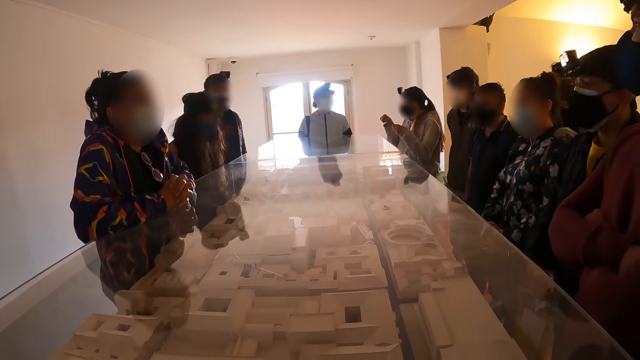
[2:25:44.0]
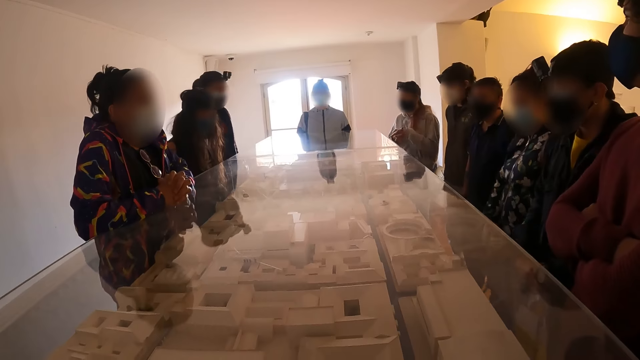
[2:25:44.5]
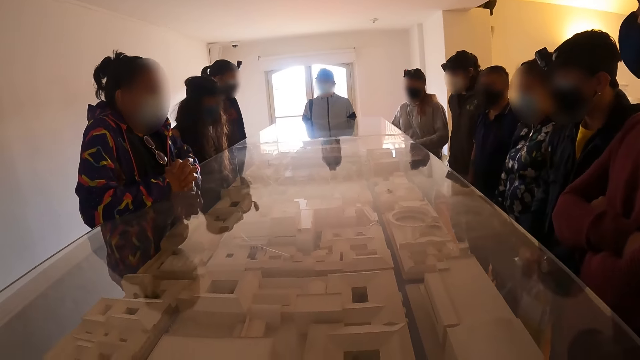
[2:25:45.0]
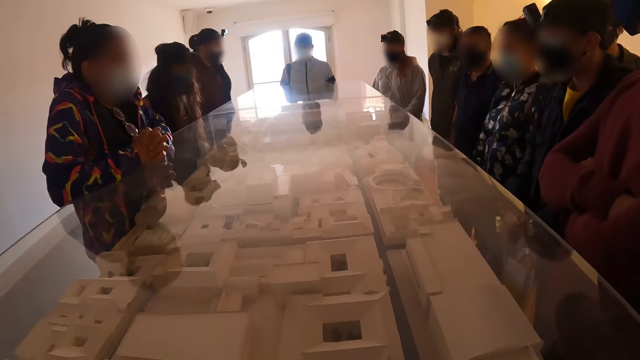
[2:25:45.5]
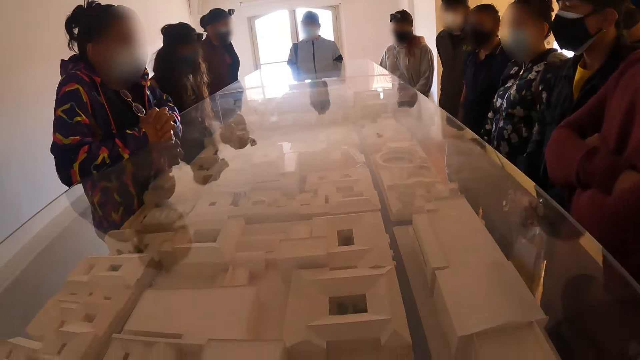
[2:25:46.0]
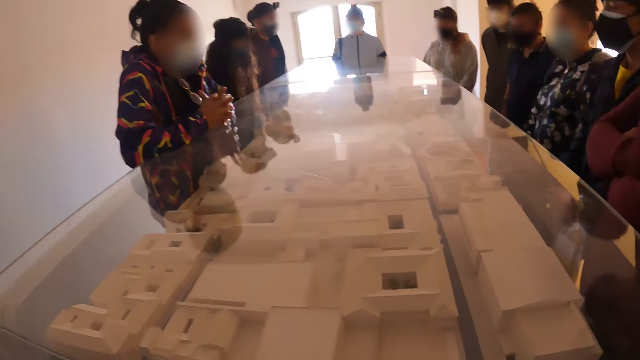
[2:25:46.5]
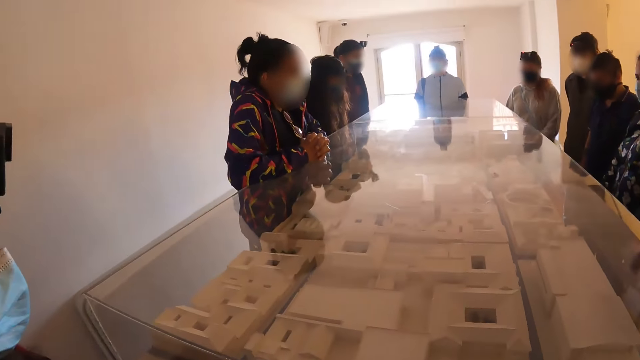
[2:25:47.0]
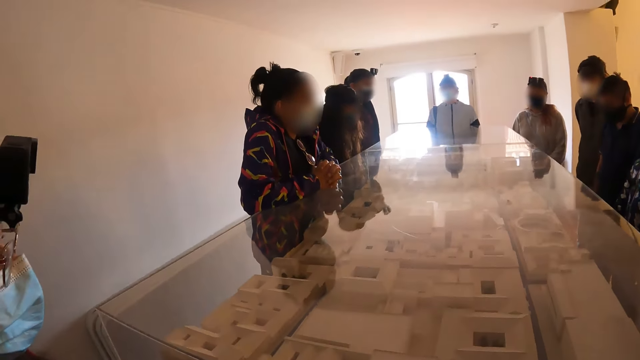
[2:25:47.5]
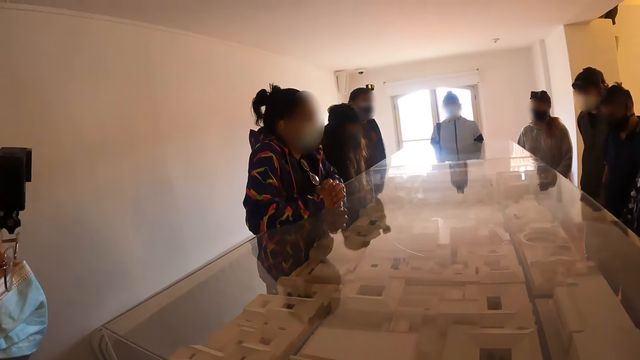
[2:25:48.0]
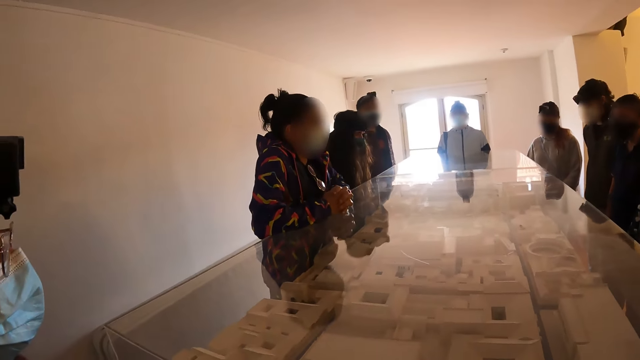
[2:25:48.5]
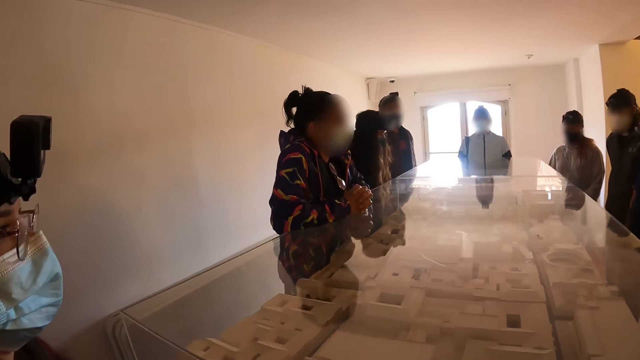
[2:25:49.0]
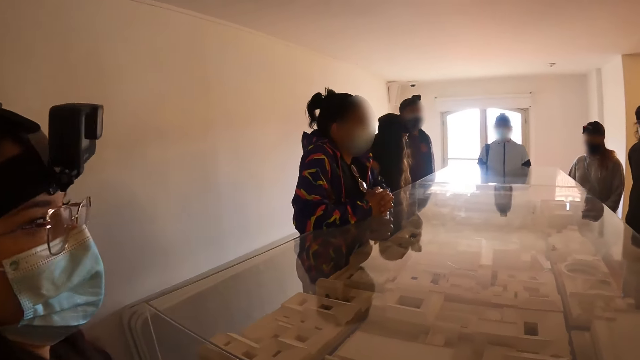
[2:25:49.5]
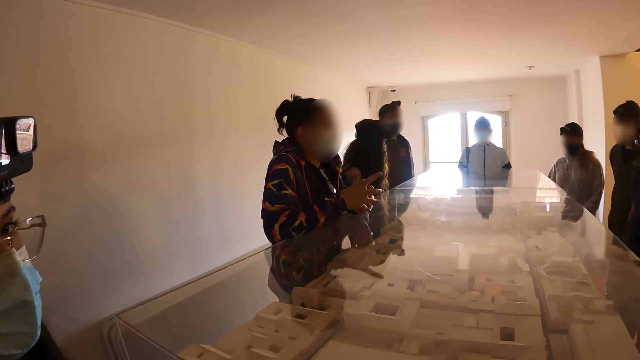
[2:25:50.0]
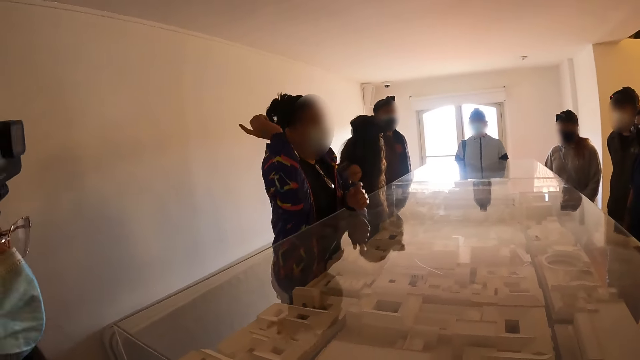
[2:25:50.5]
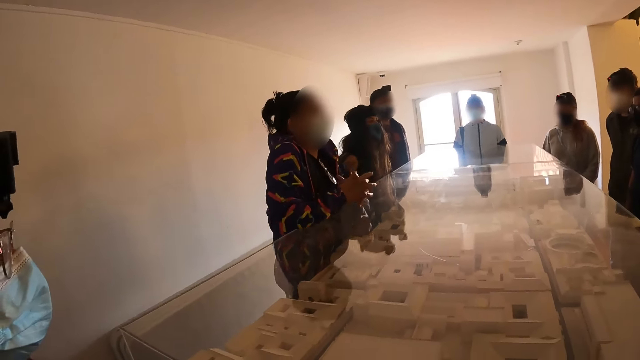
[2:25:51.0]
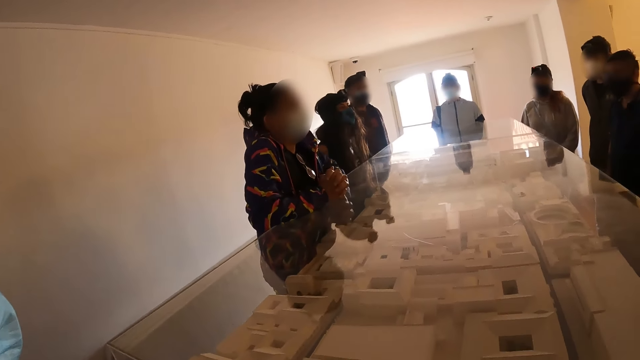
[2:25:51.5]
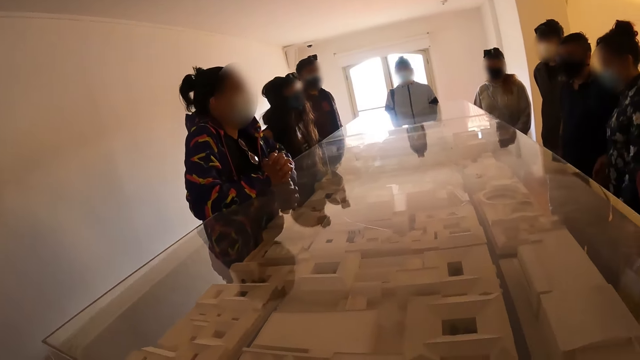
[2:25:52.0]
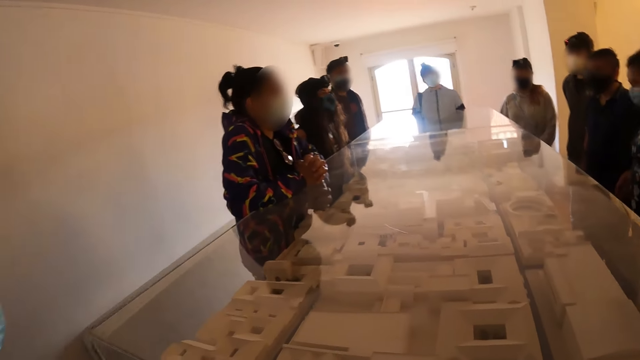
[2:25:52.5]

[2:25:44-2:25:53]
The camera wearer looks at a woman. Another woman talks in the class. The camera wearer looks at the other woman talking to a group of people.

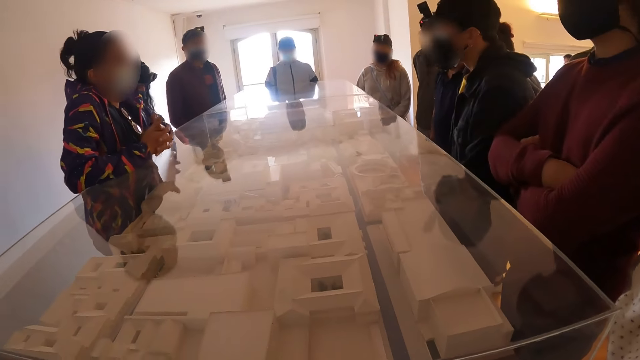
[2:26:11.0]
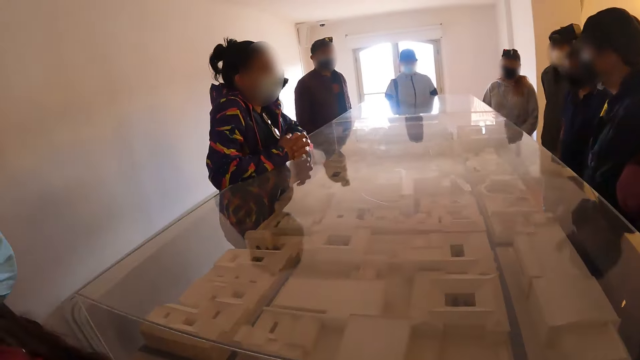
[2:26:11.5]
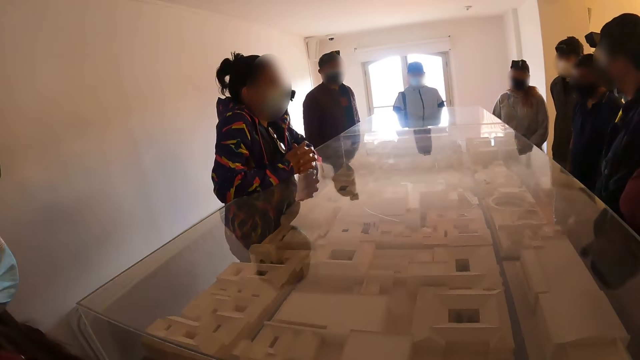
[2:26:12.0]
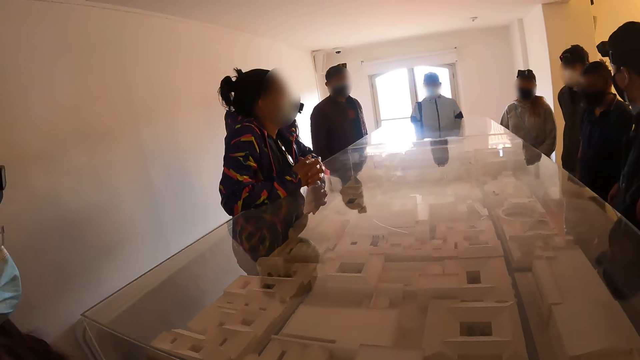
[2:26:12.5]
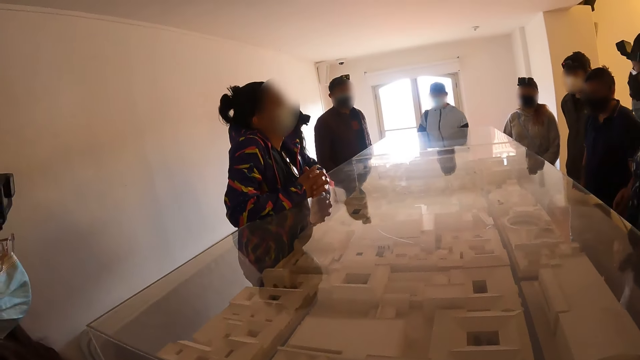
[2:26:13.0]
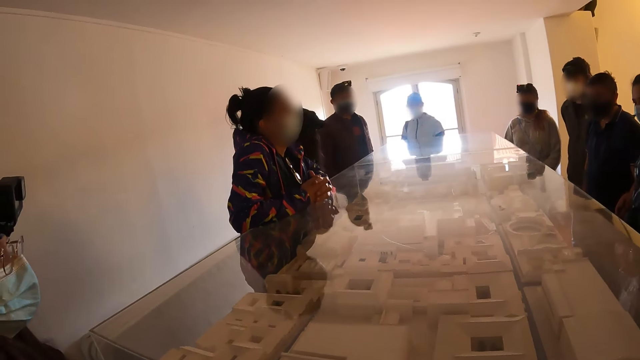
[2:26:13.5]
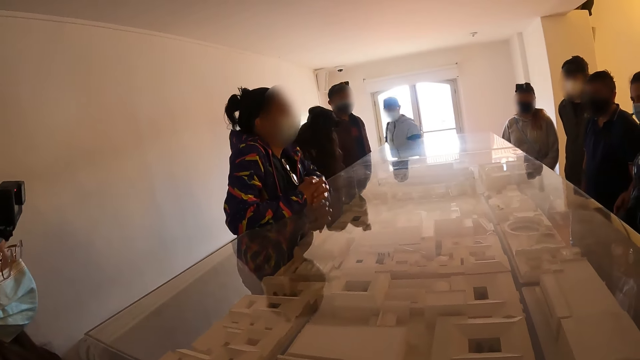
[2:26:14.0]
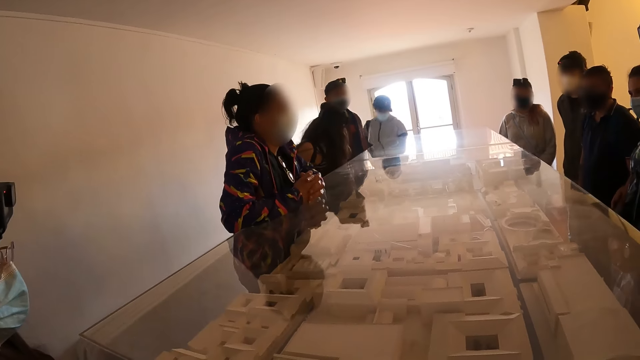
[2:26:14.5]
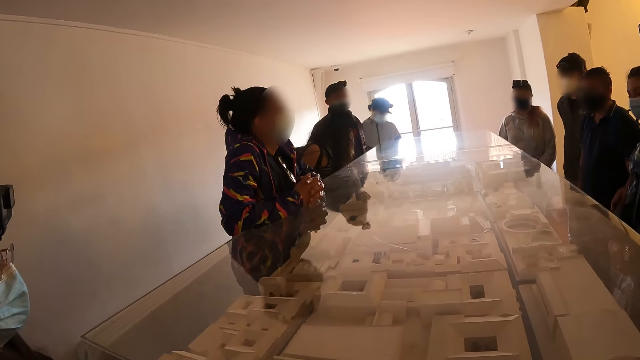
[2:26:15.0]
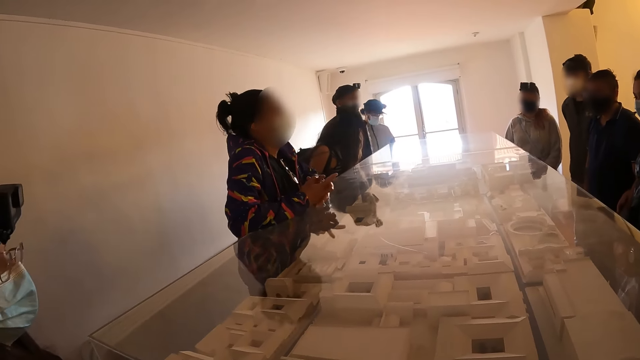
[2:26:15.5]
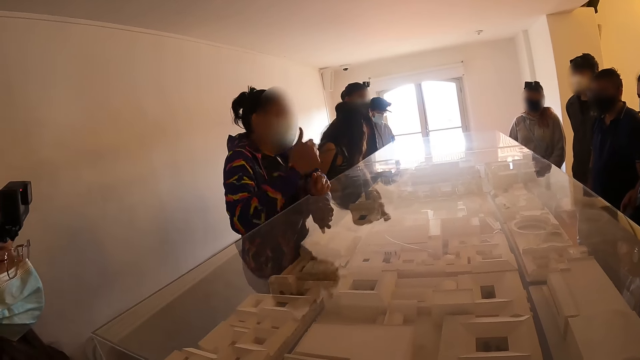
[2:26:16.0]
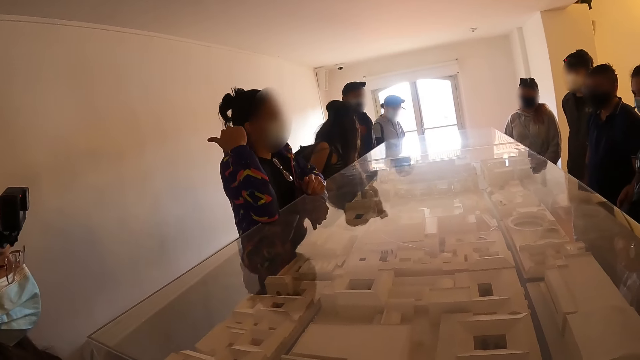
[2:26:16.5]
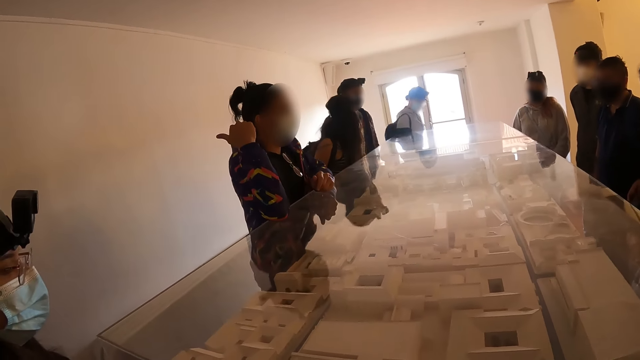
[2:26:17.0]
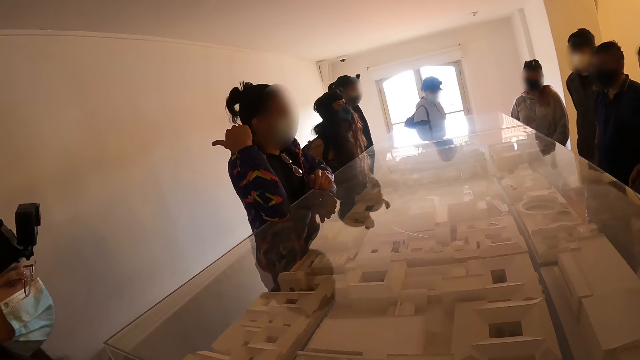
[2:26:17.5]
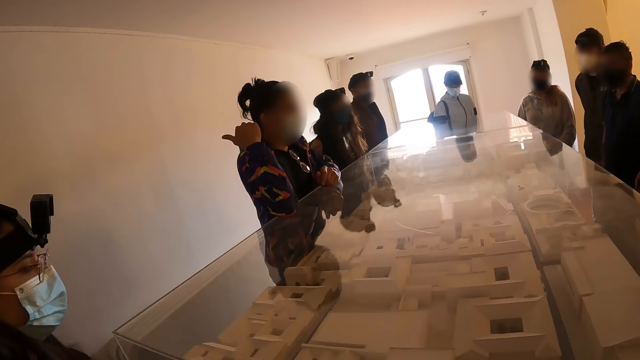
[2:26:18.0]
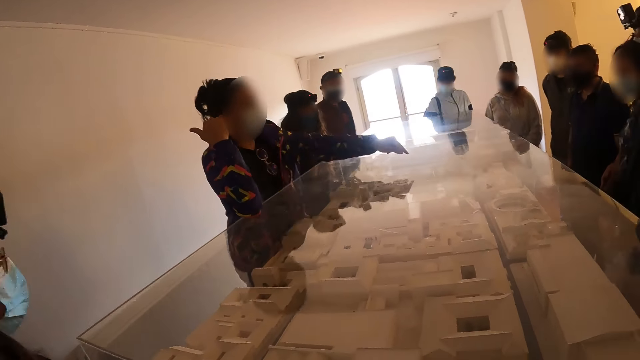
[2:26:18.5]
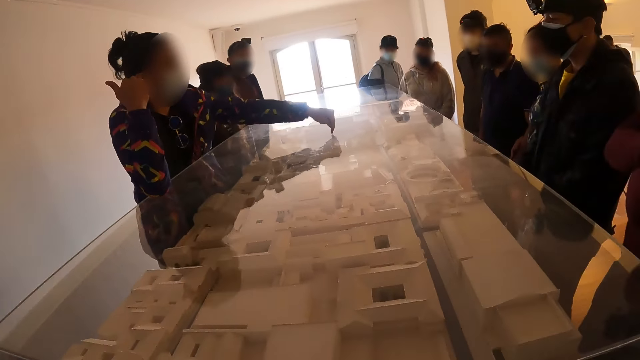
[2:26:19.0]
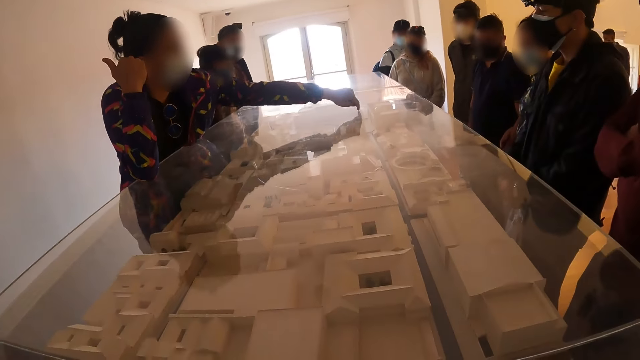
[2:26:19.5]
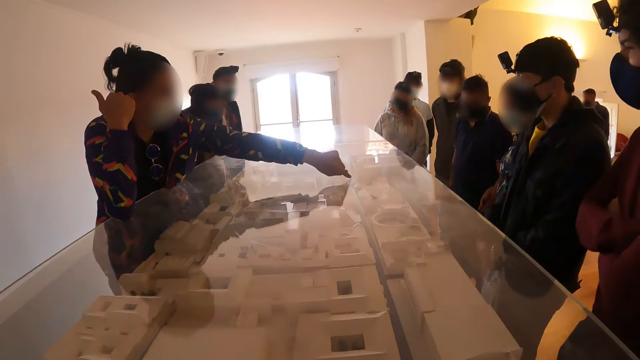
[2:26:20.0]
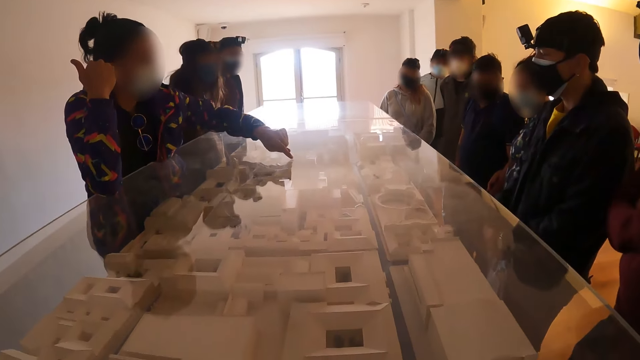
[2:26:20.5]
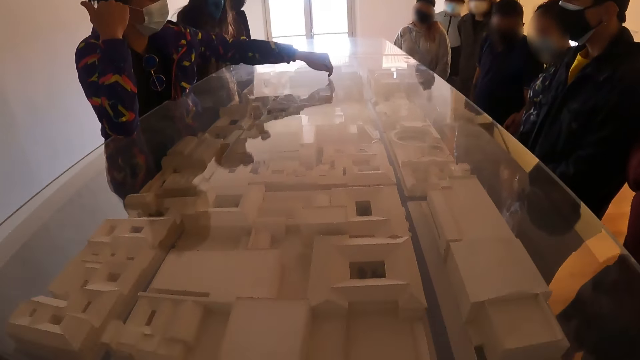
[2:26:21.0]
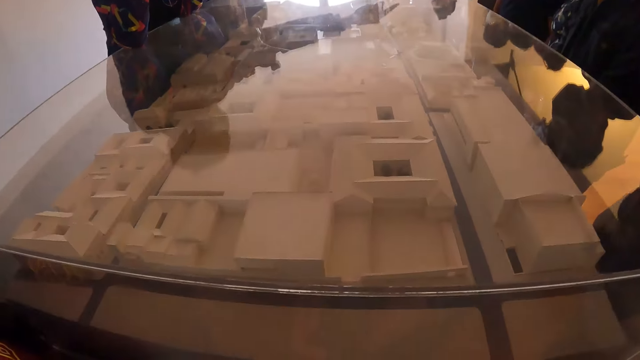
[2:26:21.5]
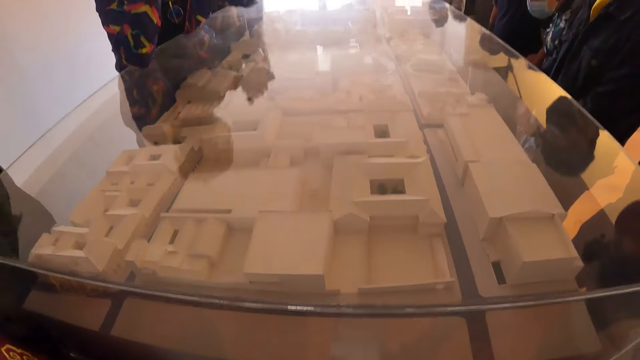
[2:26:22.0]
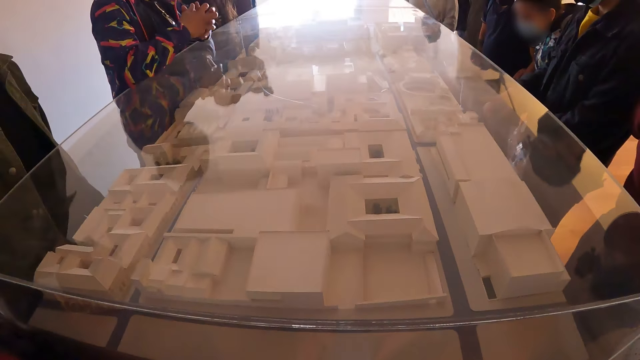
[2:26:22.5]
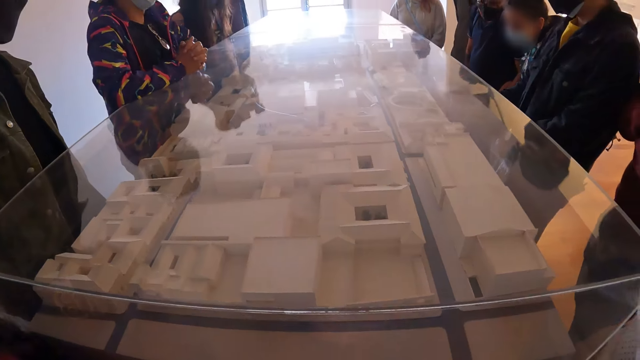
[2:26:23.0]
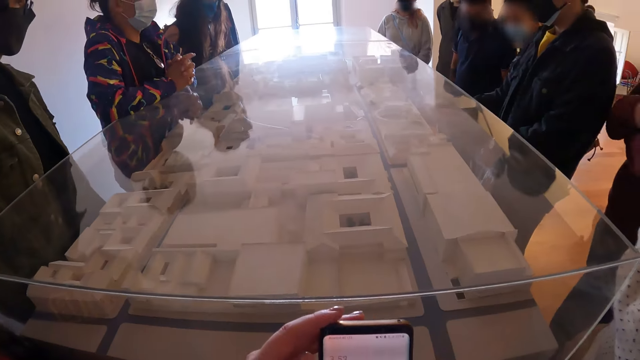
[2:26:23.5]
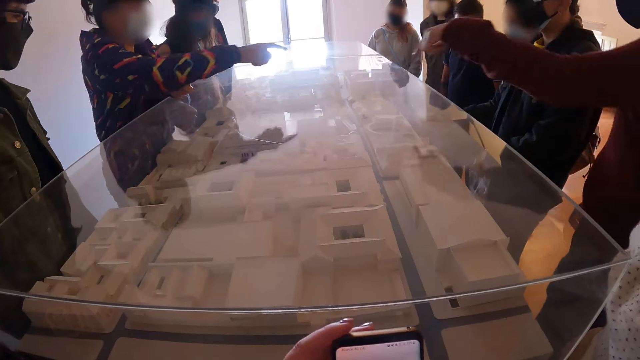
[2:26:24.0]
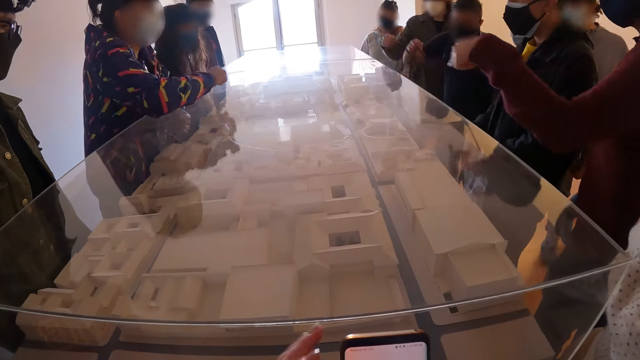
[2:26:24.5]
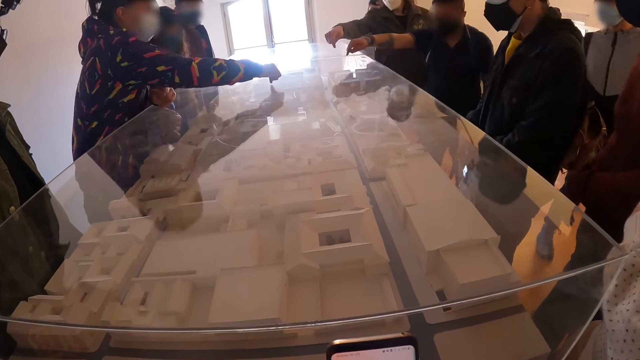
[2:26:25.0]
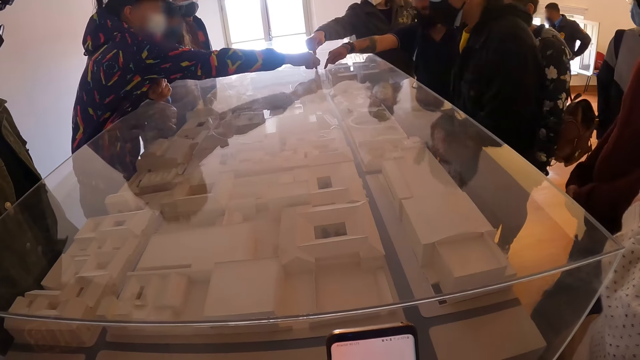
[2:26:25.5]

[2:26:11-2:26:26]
The camera wearer looks at a woman talking to a group of people. They look down. They operate their phone.
